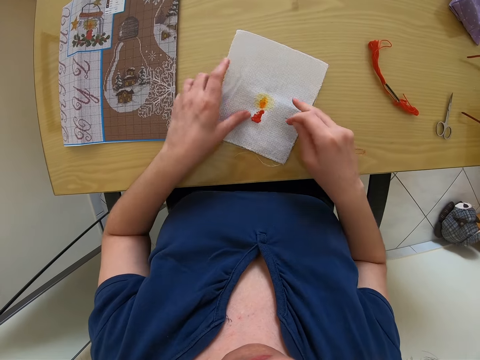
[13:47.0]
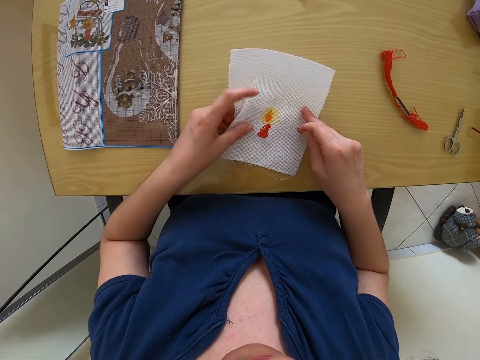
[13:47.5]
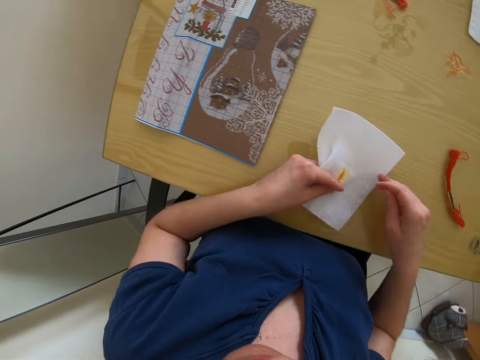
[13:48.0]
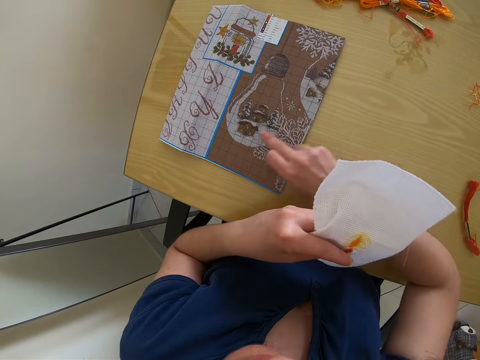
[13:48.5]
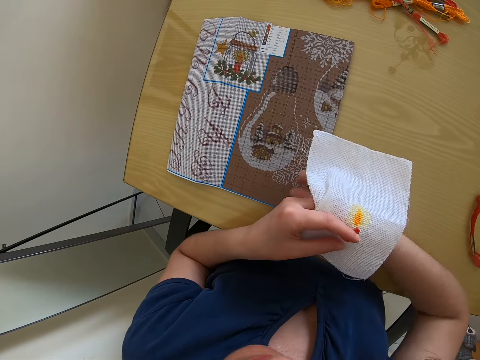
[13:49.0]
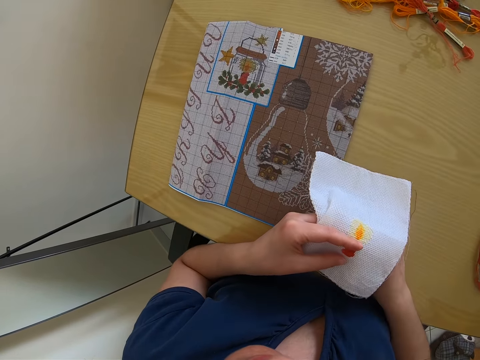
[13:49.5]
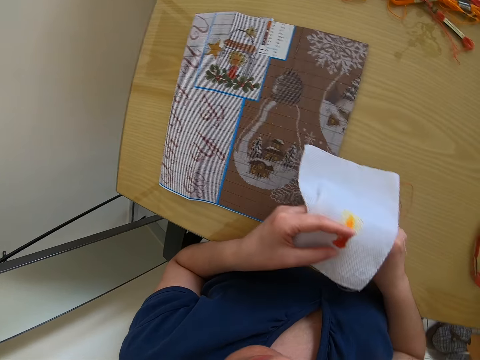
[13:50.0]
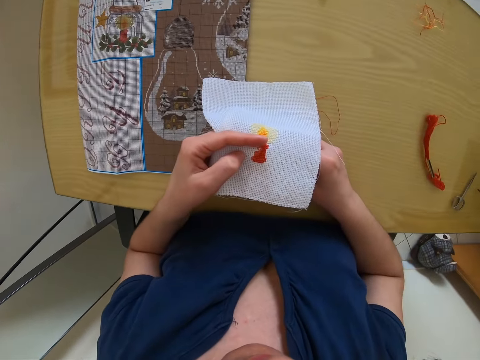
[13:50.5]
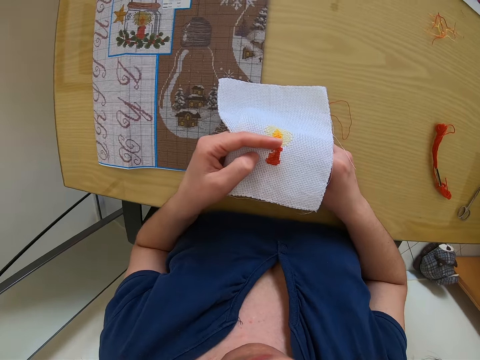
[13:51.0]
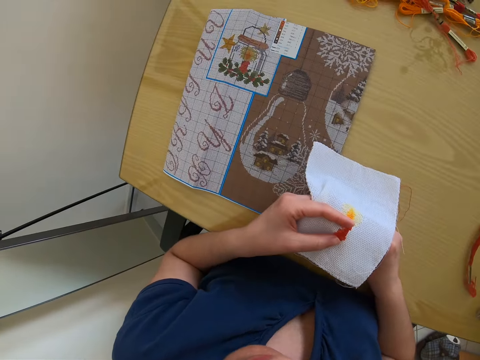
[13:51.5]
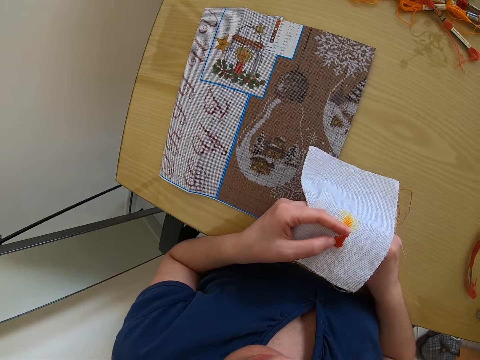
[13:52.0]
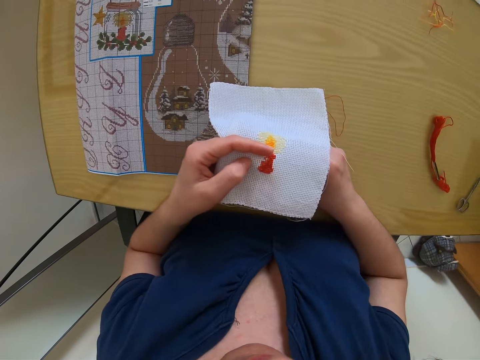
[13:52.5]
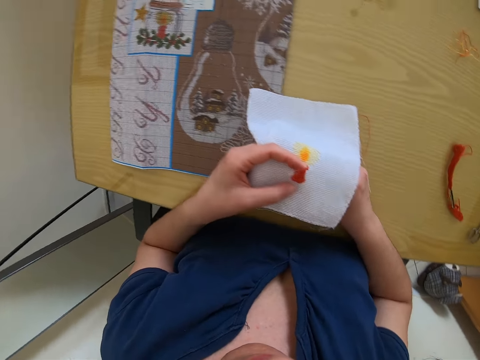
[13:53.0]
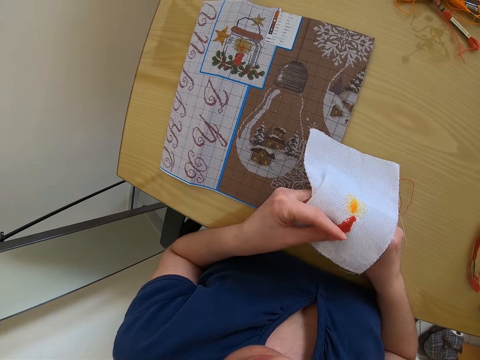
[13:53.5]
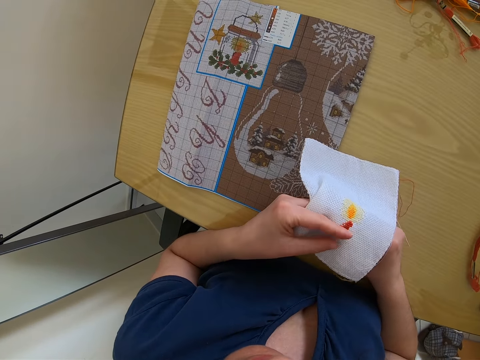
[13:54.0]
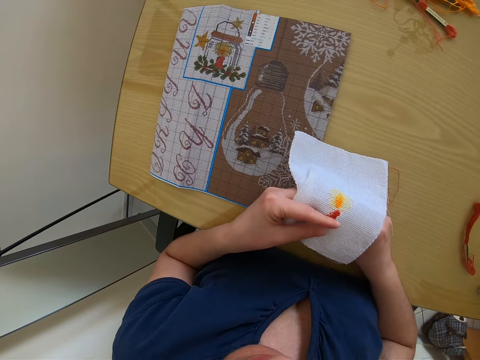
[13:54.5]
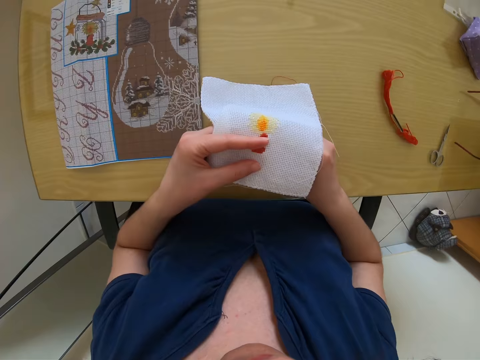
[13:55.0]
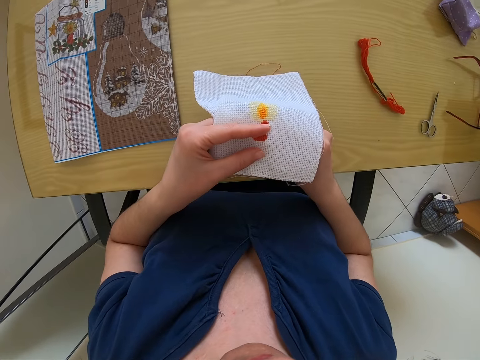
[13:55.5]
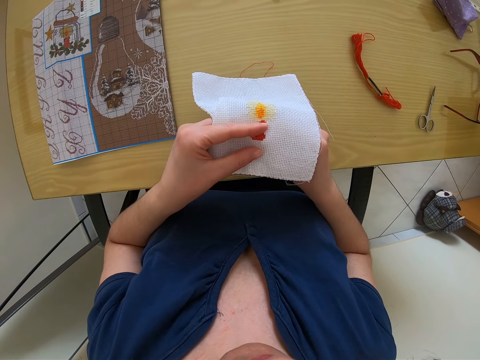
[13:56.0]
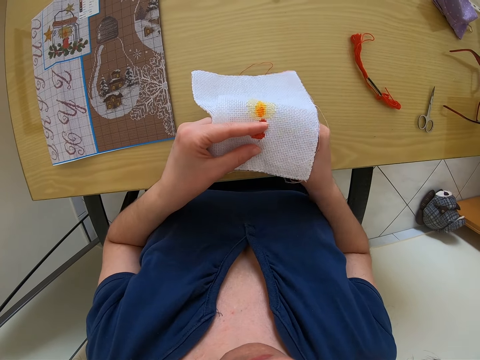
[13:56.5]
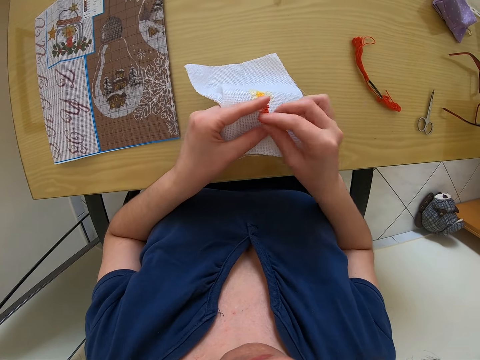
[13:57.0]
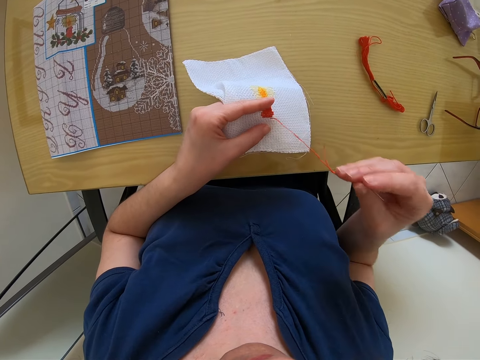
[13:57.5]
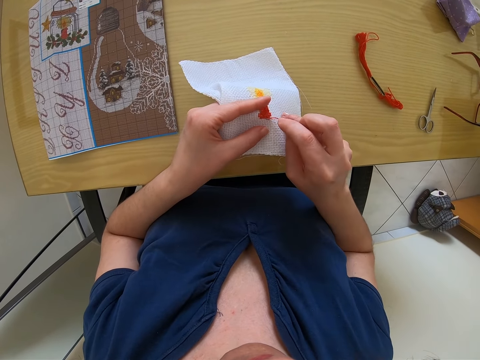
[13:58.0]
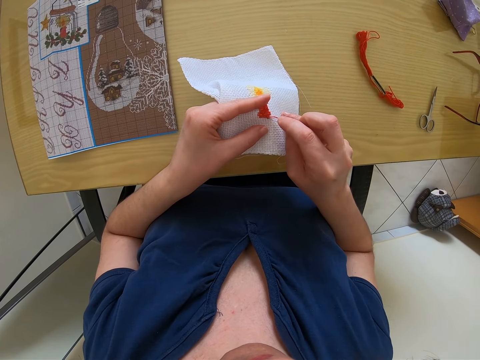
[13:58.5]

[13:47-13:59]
The camera wearer touches a fabric on the table with both hands. She takes the fabric from the table with her left hand. She moves an embroidered fabric on the table with her right index finger. She looks around. She sews on the fabric with the threaded needle in her right hand. She touches the needle and pulls the thread.

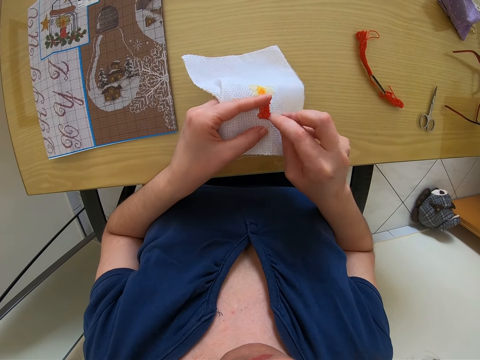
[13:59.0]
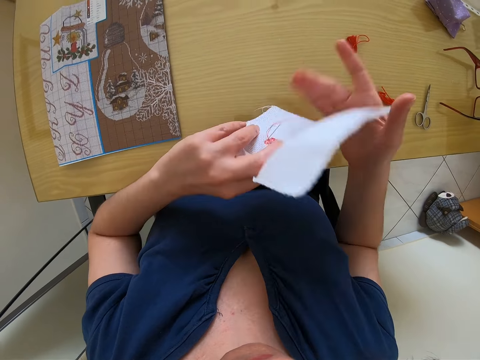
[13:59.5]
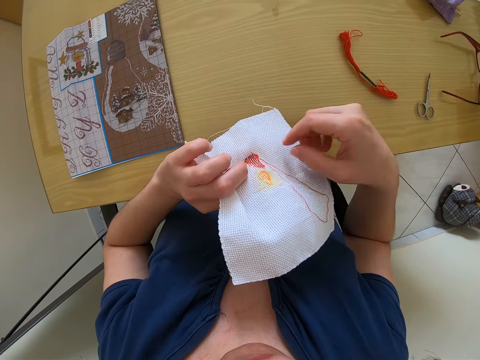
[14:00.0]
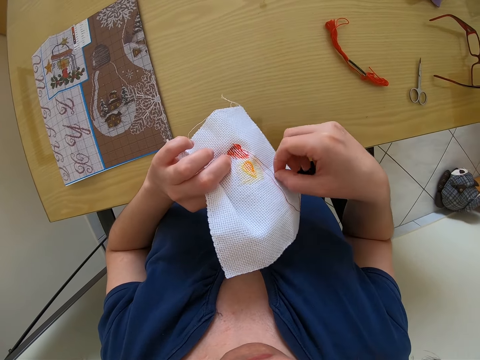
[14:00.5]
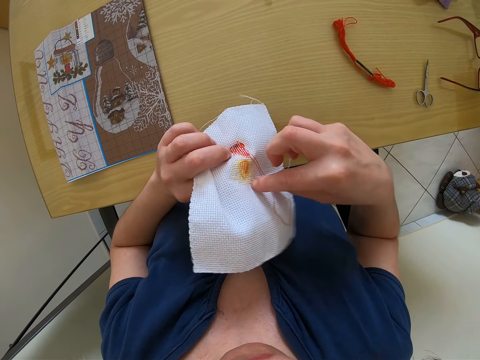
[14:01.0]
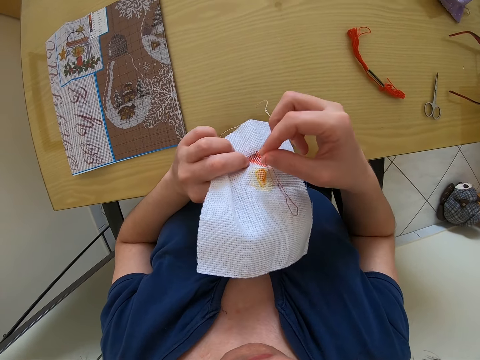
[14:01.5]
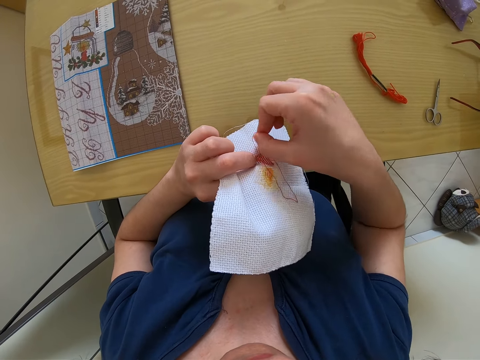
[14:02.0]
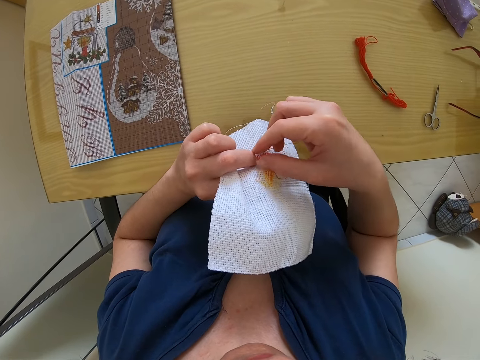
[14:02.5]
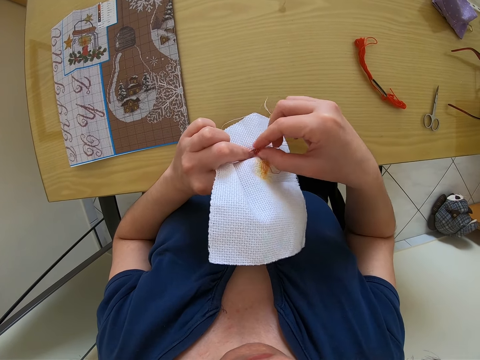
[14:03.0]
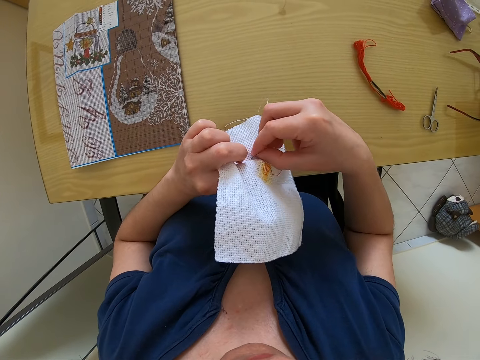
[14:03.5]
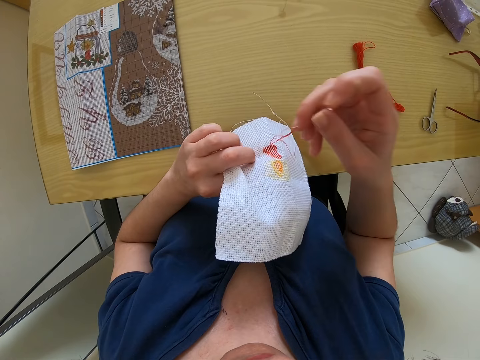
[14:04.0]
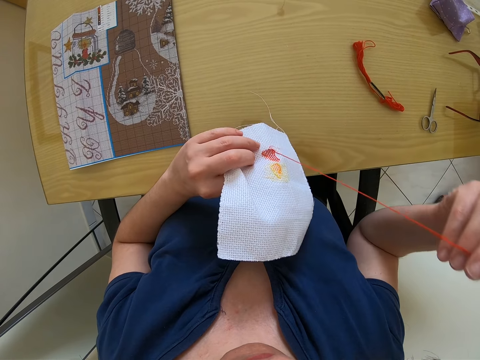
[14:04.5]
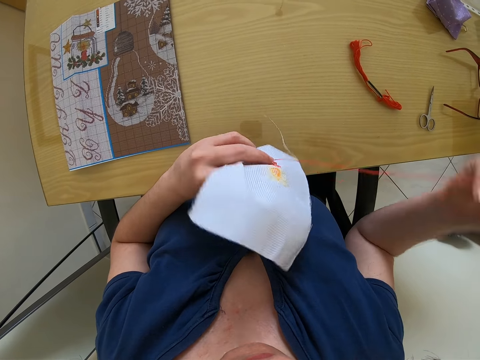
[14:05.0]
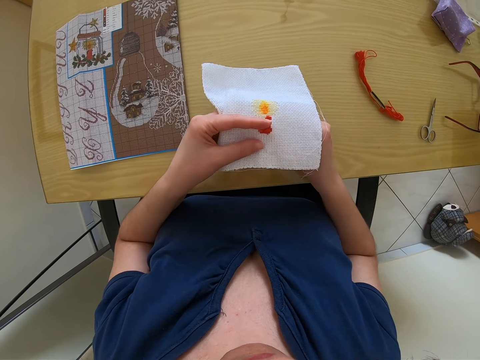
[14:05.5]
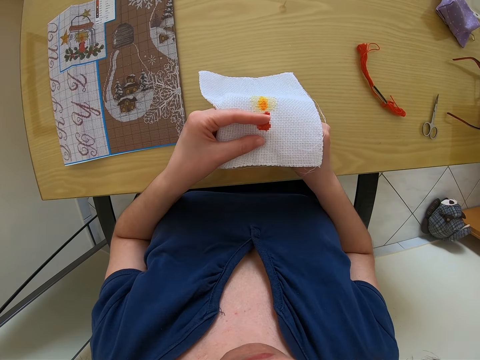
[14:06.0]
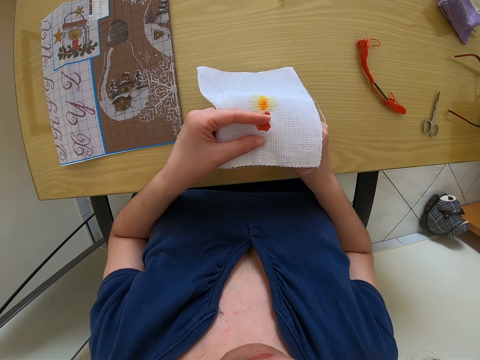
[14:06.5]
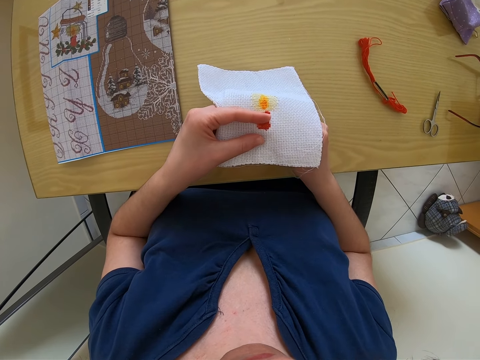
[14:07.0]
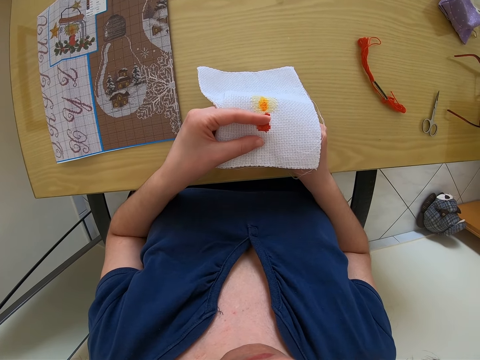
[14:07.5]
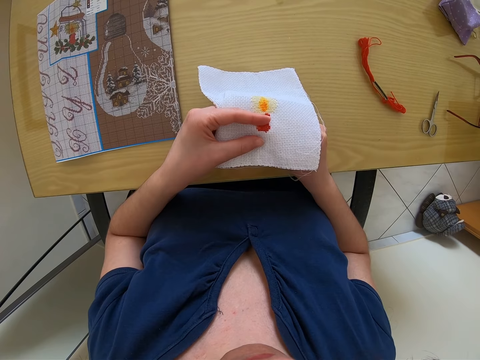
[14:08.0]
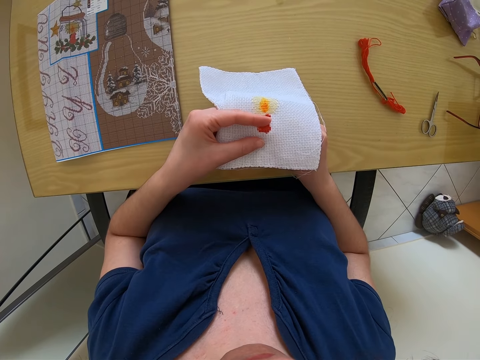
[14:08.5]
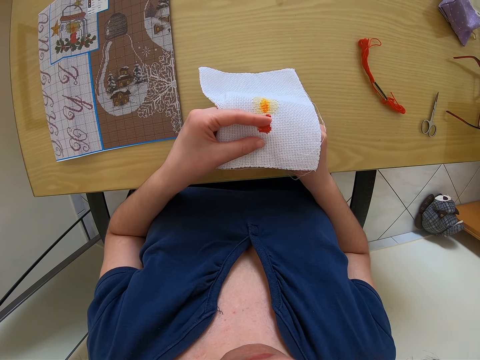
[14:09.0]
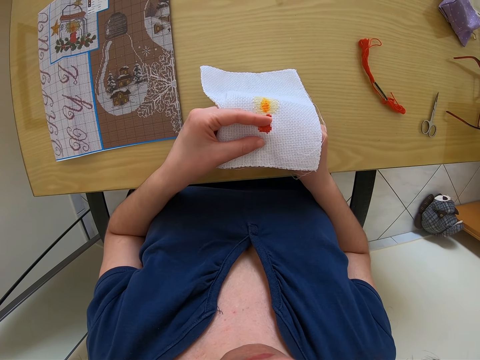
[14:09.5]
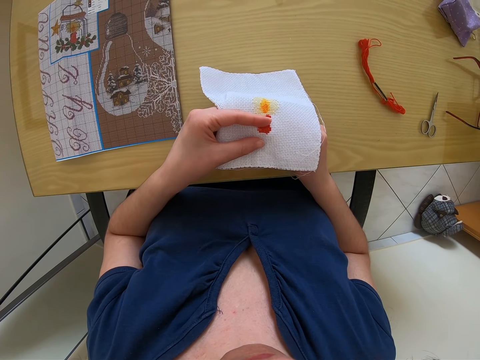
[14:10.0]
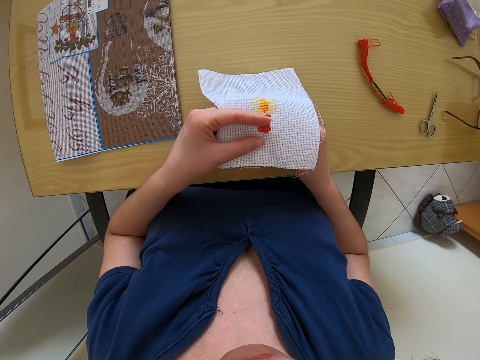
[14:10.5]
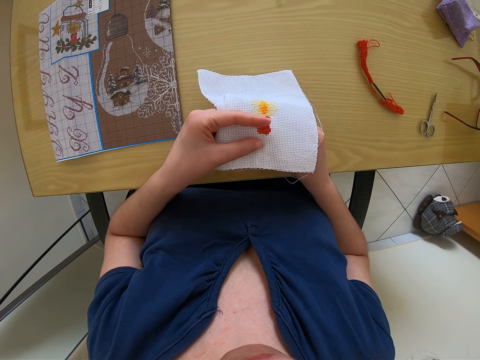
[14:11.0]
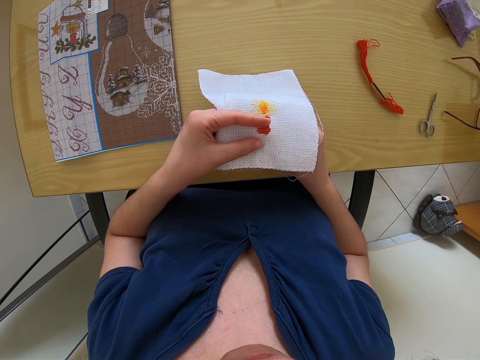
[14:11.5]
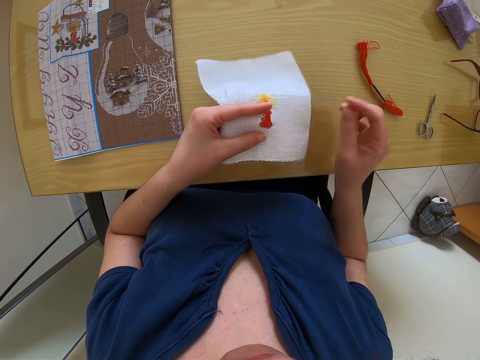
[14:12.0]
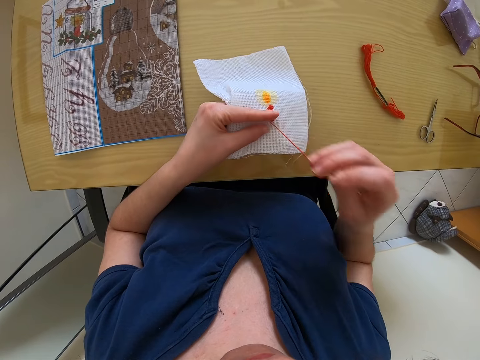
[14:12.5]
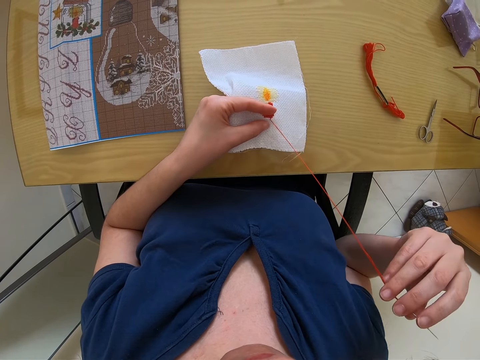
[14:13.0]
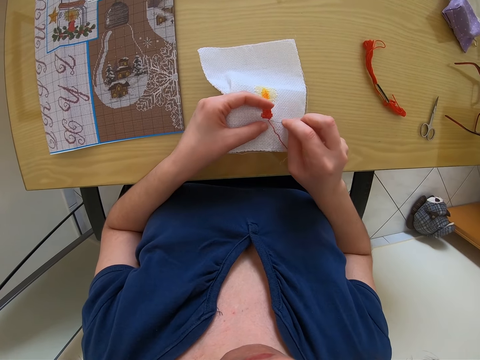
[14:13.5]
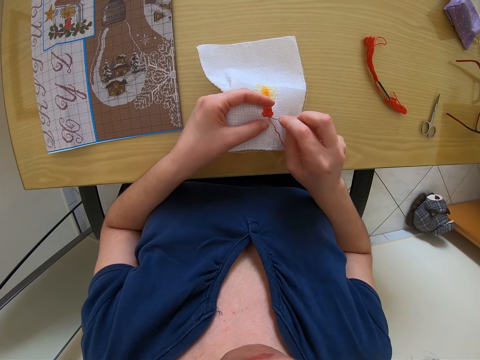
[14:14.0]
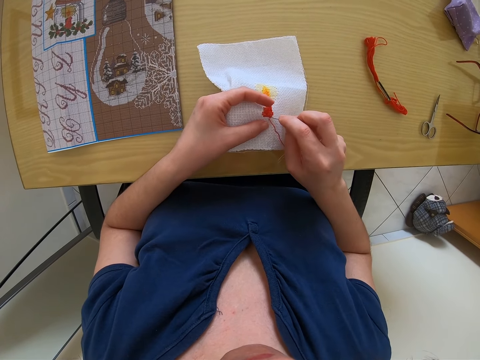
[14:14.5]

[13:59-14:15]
The camera wearer sews the piece of cloth and turns the piece of cloth. He holds a thread with his right hand. He pulls the thread. He turns the piece of cloth. He sews the piece of cloth. He touches the needle and pulls the thread.
